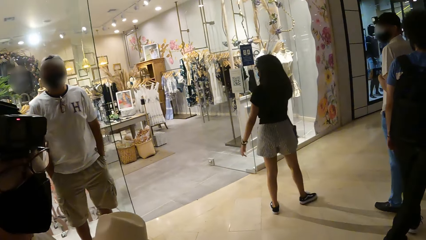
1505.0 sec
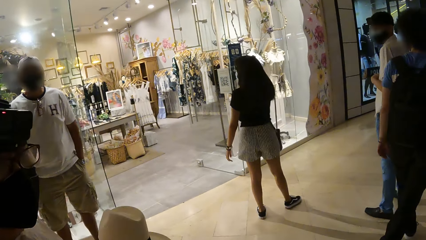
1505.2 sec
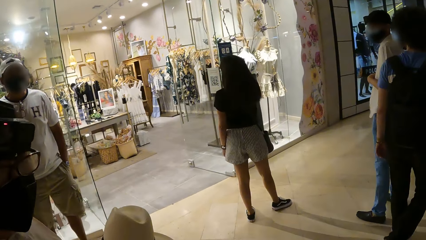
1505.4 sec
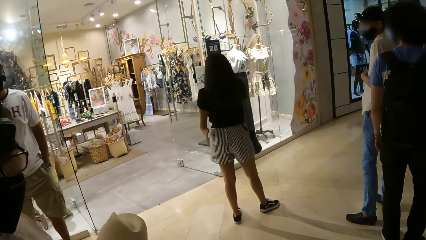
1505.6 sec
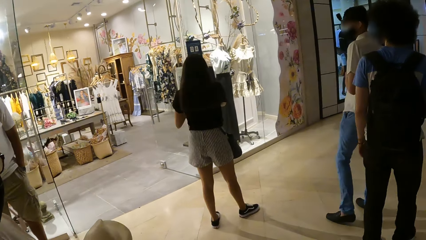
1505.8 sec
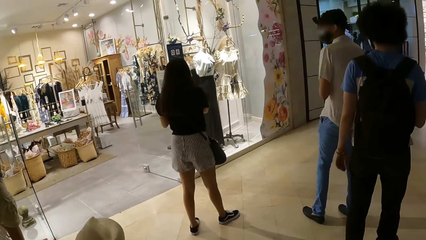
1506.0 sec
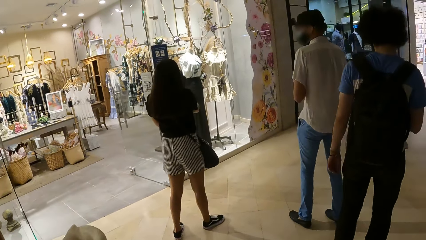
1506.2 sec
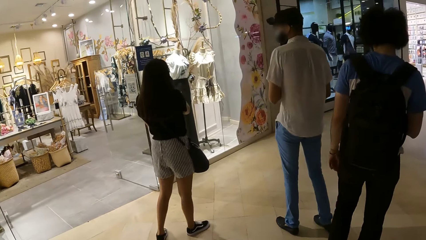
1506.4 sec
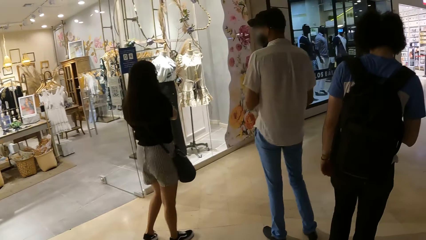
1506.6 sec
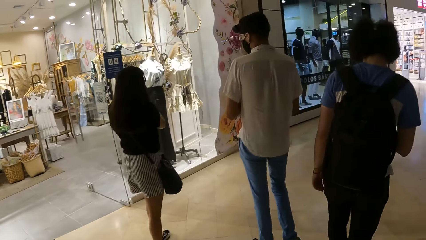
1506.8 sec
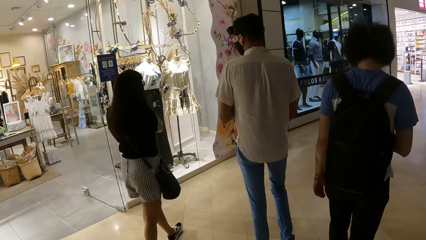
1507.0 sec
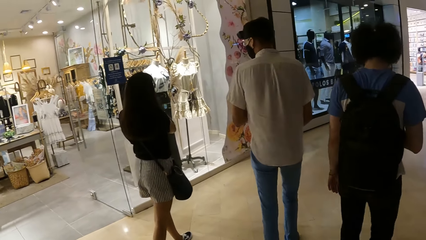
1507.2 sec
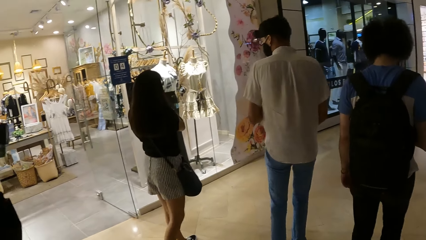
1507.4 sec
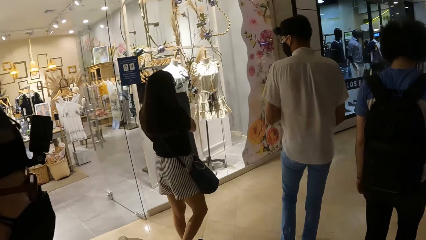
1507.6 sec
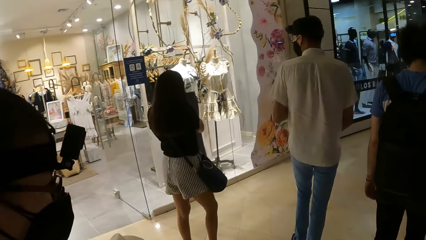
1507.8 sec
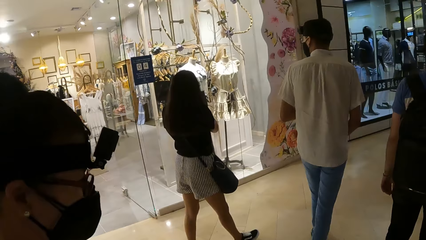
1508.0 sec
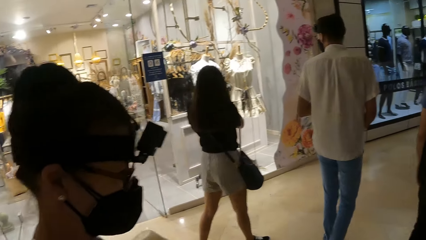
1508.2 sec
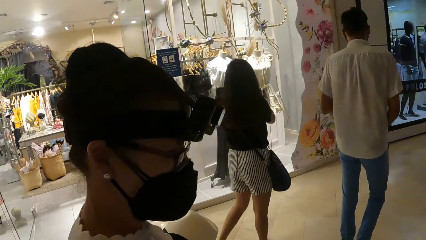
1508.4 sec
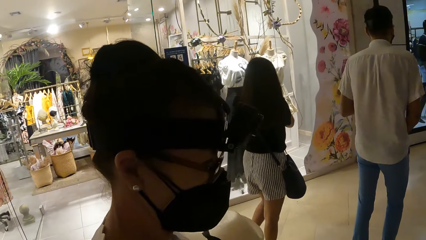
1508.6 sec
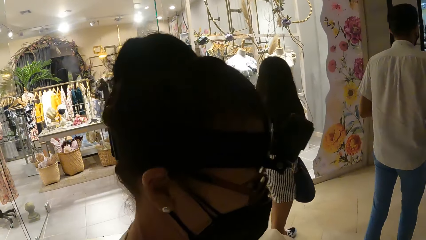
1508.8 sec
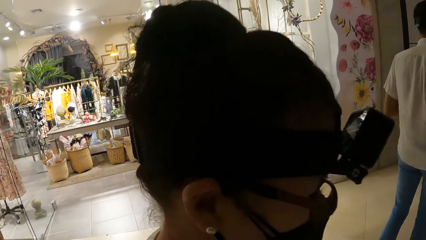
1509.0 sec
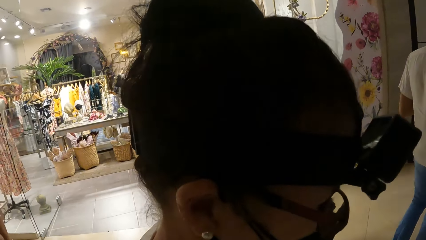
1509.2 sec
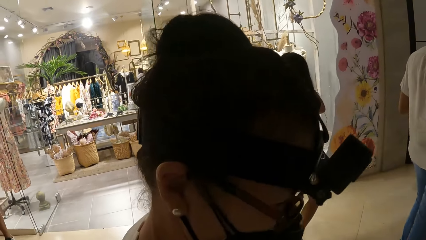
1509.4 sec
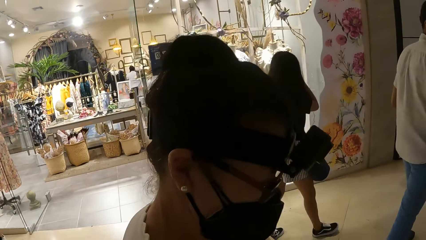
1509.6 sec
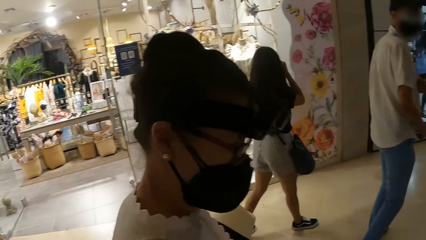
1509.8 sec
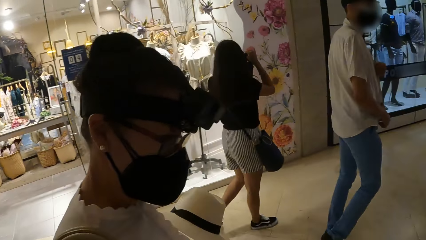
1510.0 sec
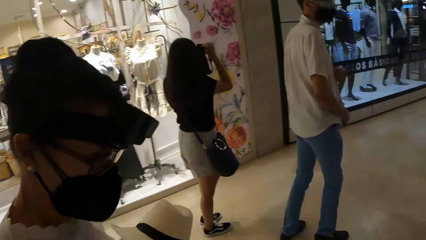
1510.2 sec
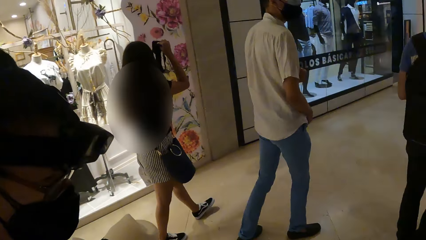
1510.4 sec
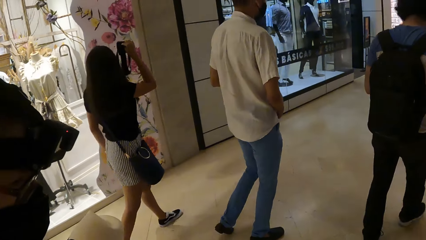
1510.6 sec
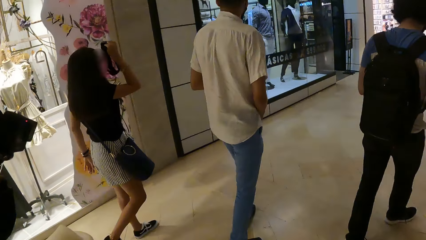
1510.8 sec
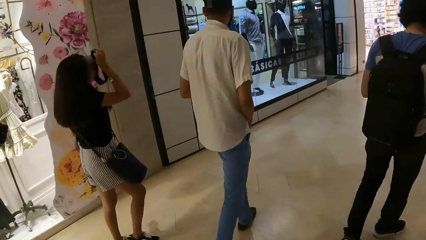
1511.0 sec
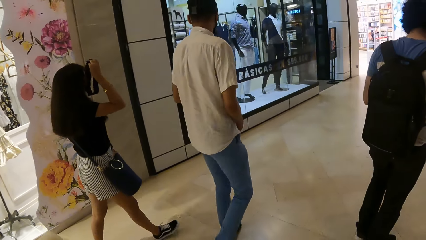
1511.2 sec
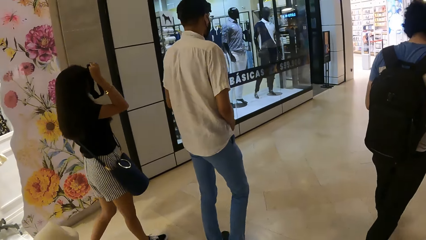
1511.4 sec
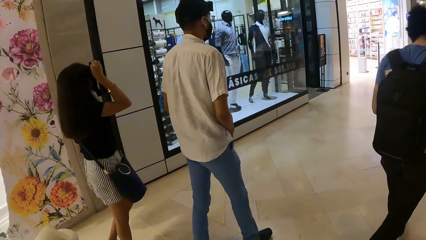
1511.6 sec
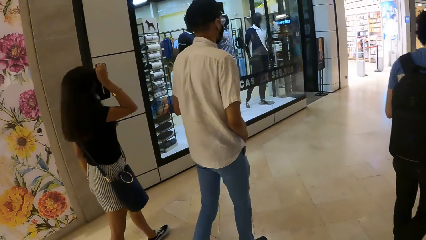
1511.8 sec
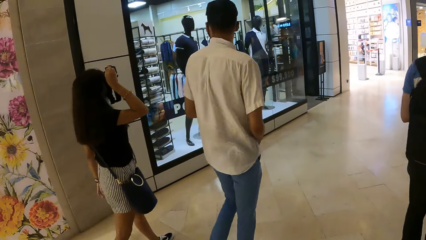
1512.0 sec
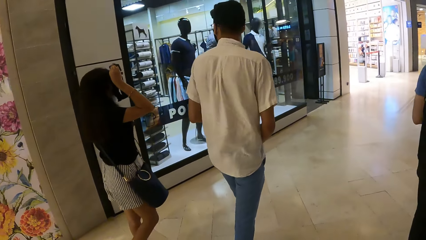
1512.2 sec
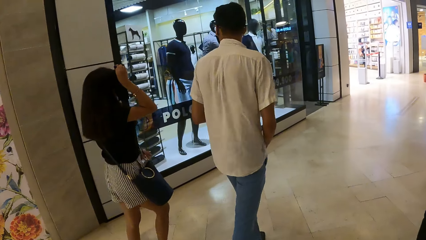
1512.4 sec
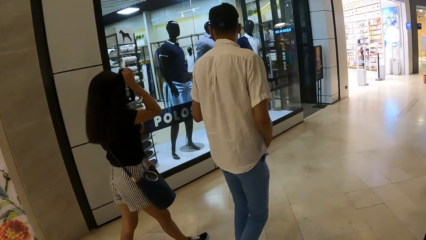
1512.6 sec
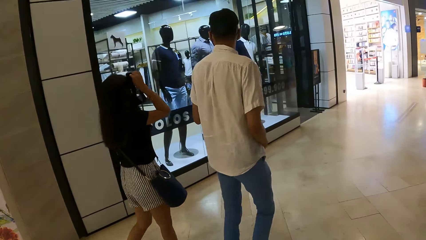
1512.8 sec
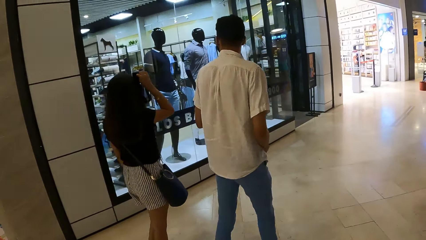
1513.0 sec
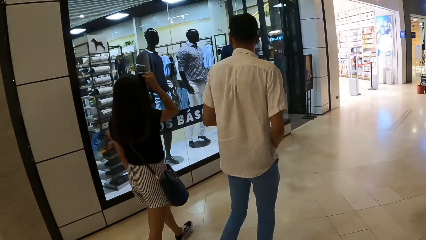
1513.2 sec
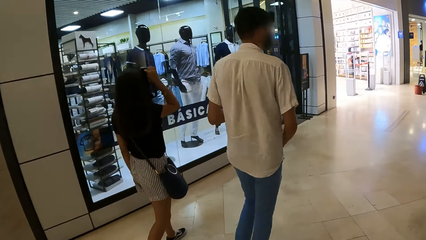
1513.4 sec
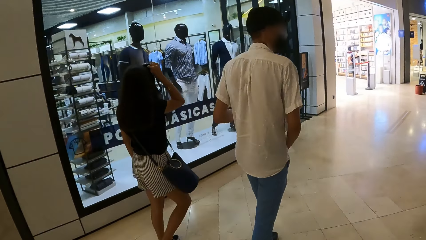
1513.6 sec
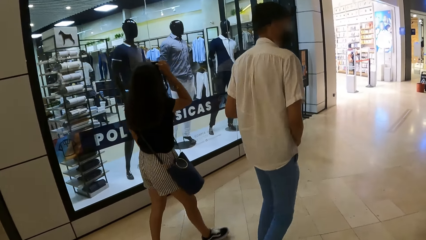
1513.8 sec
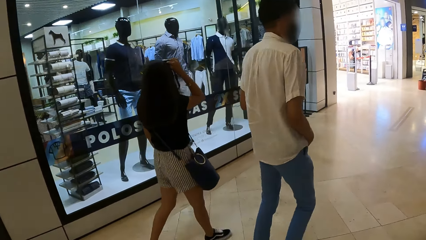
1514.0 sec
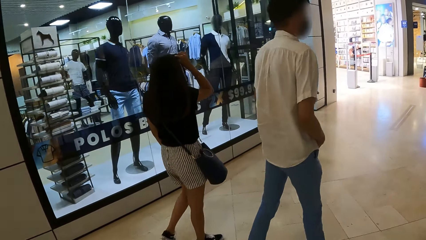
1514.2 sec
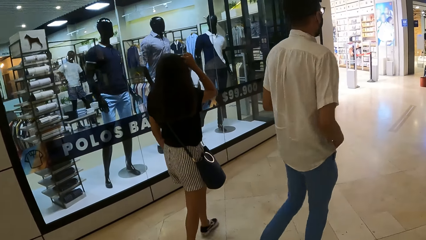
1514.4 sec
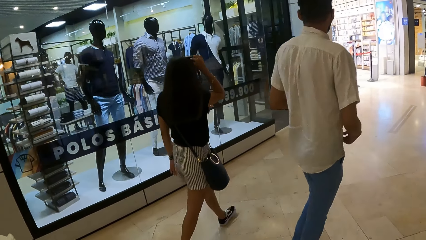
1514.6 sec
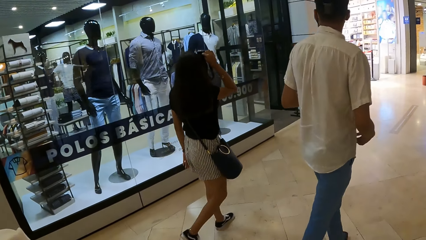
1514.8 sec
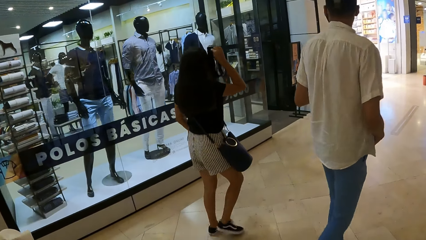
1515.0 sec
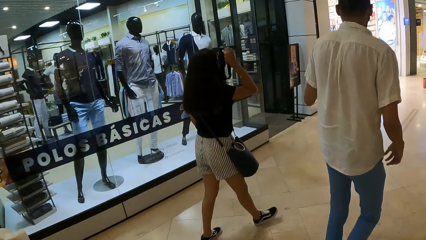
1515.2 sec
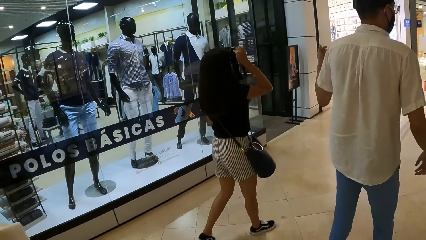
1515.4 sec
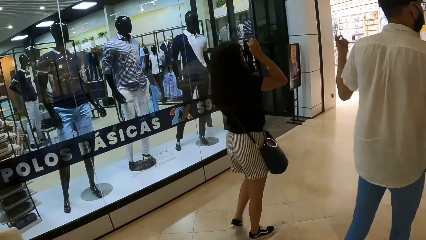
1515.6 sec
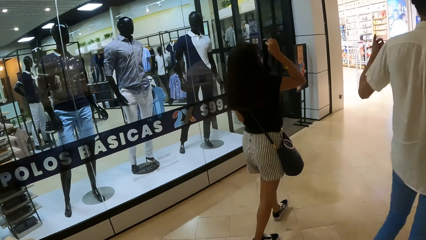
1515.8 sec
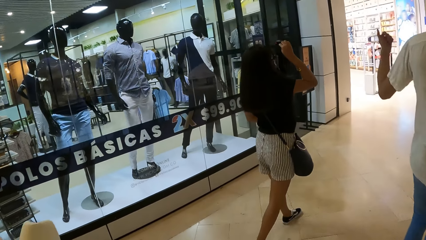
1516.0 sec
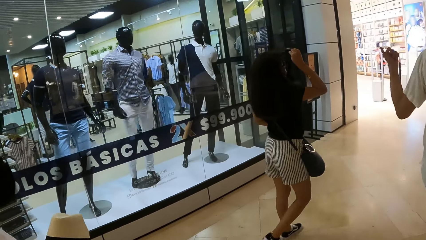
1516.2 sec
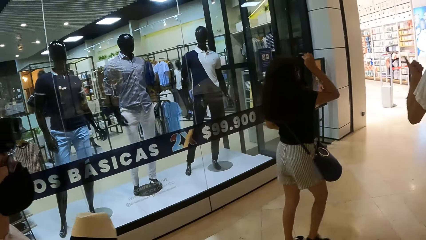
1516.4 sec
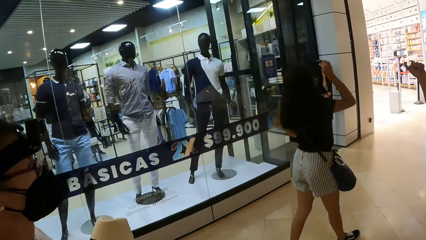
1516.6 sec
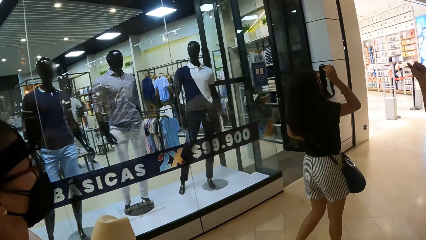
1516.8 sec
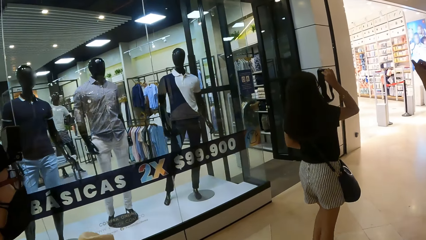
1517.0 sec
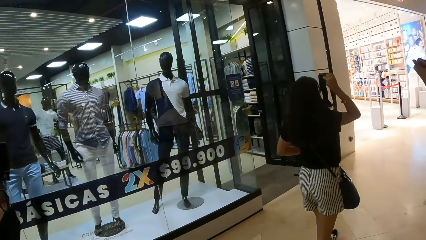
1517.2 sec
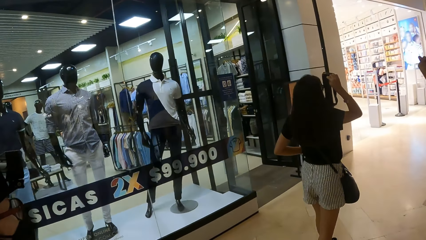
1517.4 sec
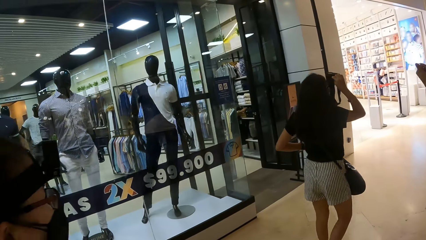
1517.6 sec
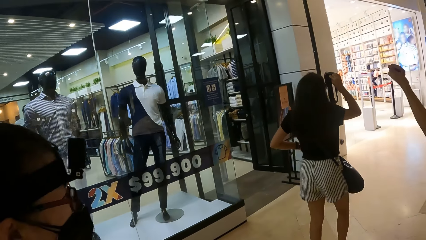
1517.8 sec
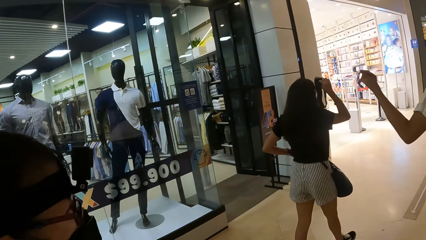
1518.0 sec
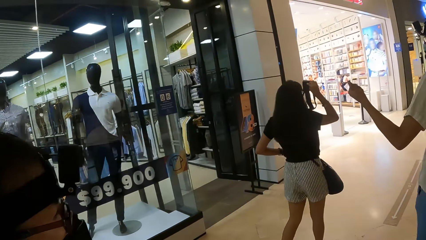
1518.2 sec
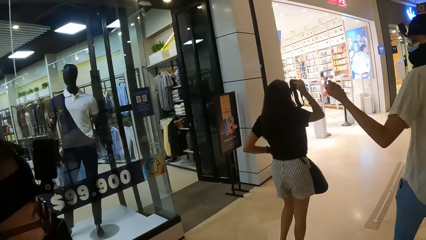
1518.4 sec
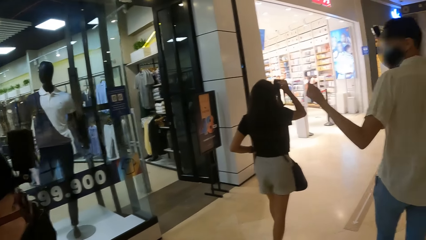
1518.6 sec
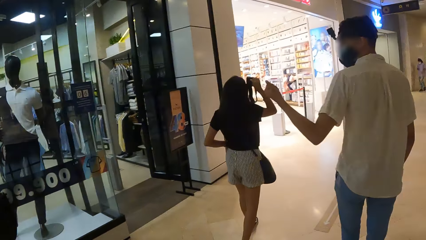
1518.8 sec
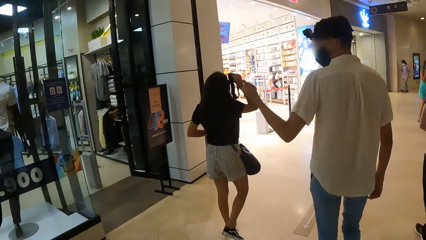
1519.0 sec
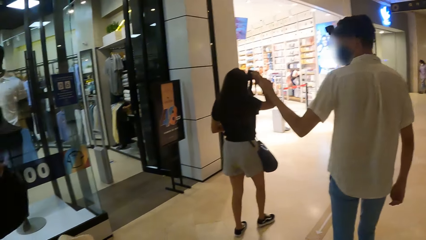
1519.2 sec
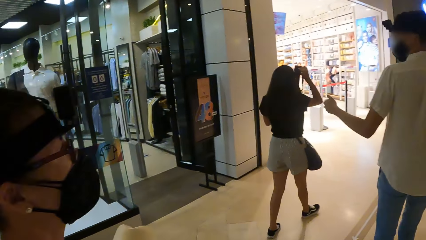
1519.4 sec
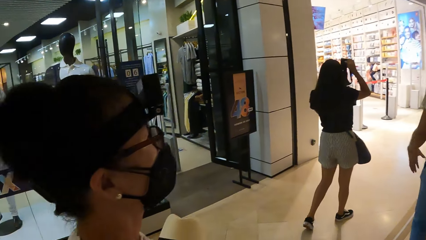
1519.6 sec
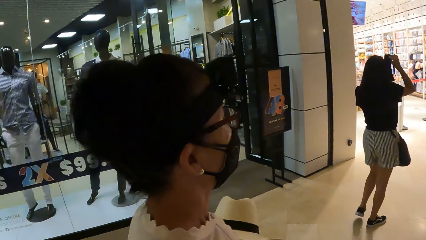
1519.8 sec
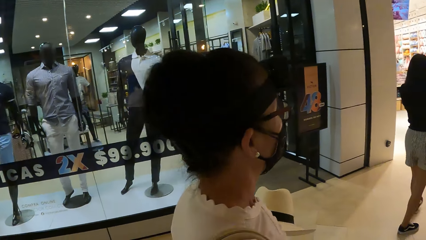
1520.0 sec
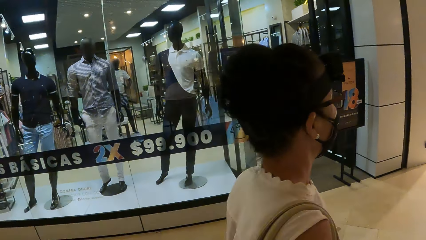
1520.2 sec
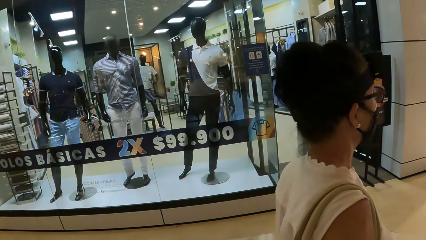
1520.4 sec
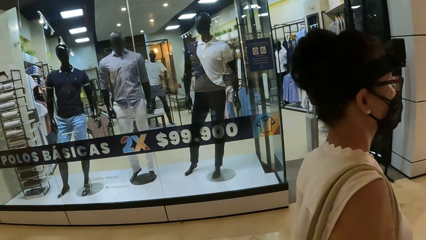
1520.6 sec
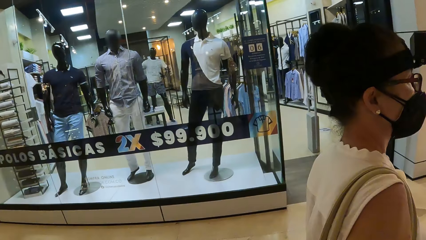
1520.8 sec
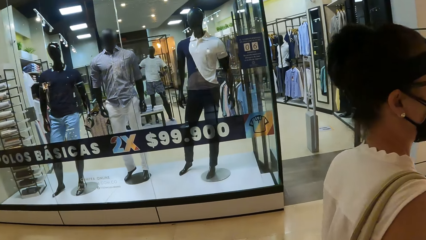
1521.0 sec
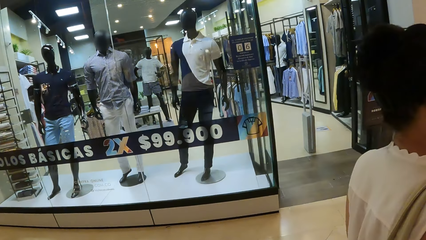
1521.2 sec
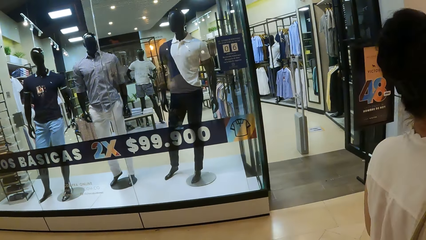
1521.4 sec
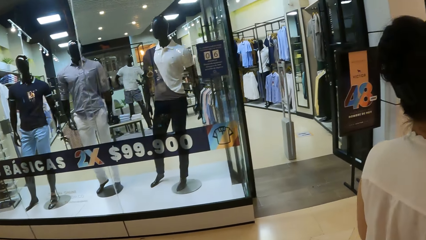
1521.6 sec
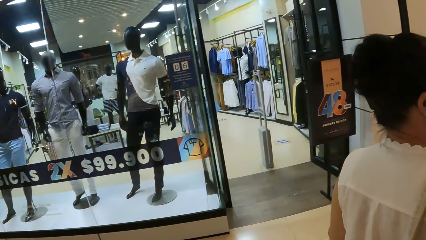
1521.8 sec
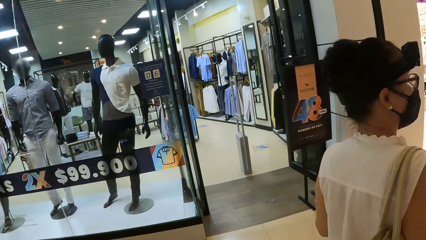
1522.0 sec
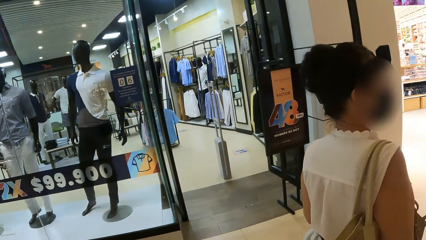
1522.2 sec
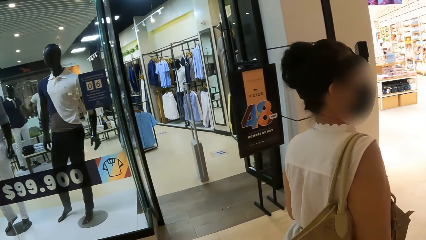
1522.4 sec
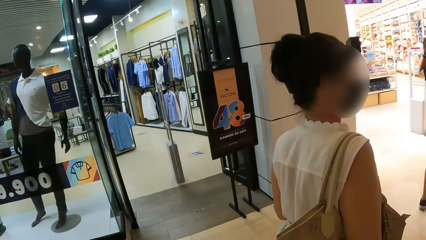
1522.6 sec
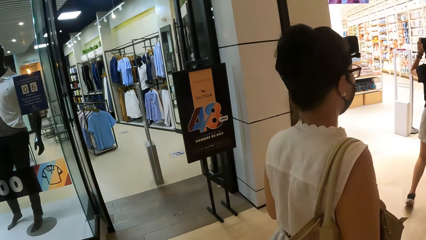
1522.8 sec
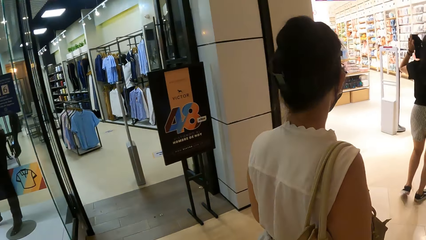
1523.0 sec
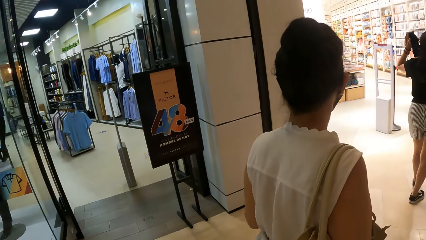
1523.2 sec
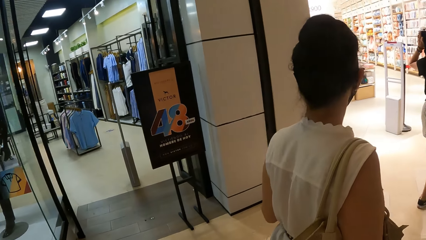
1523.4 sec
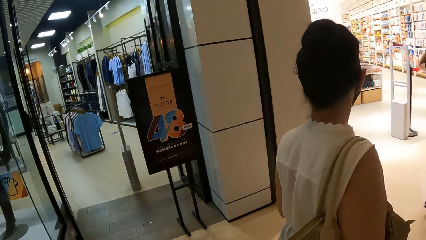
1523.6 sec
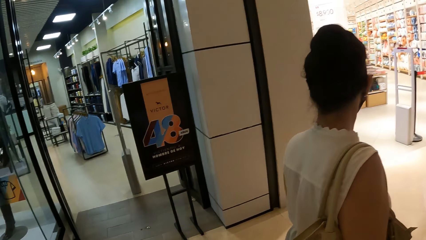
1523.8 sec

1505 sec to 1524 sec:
The camera wearer looks around. They walk around. They look around.
